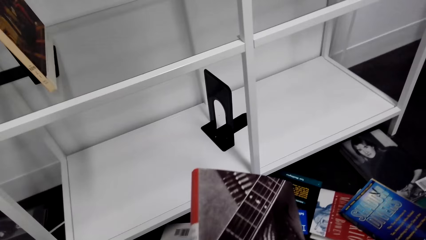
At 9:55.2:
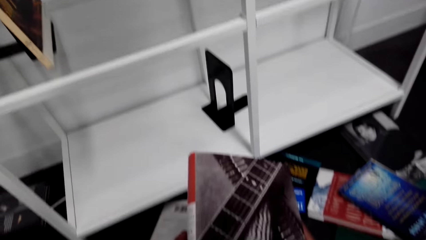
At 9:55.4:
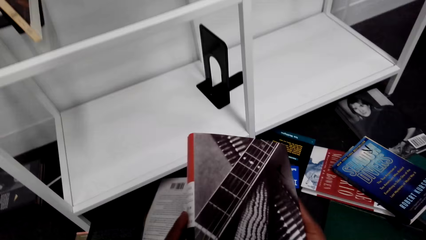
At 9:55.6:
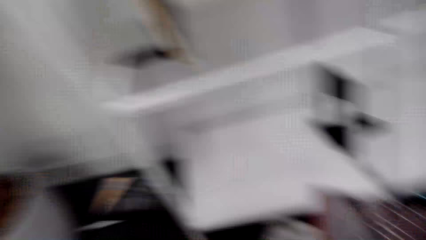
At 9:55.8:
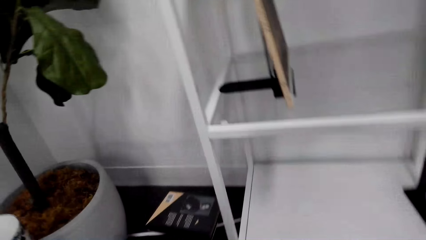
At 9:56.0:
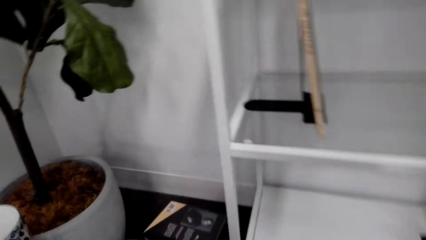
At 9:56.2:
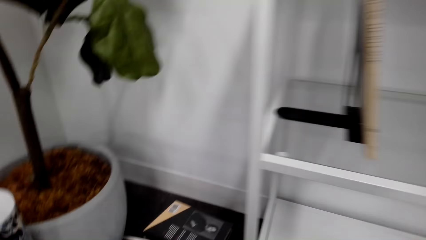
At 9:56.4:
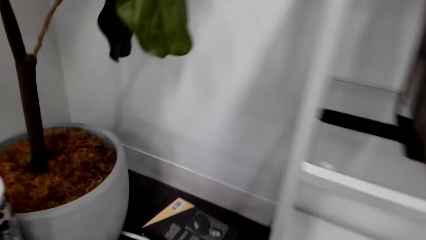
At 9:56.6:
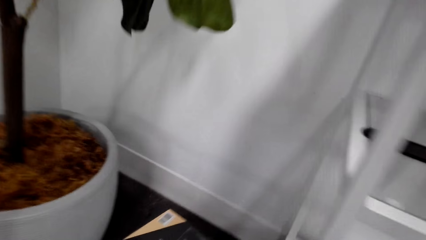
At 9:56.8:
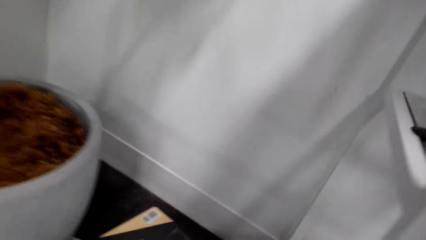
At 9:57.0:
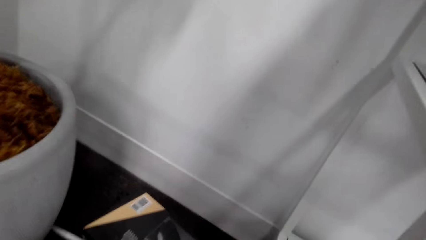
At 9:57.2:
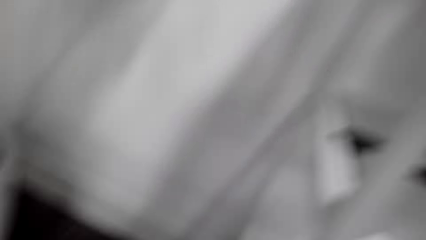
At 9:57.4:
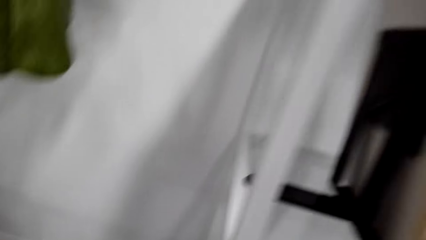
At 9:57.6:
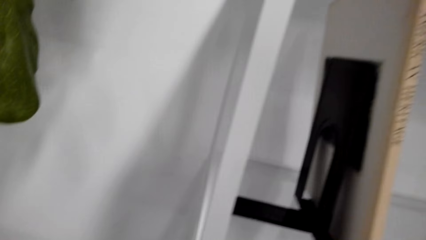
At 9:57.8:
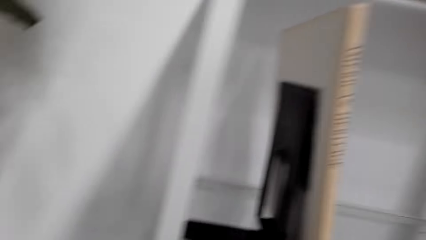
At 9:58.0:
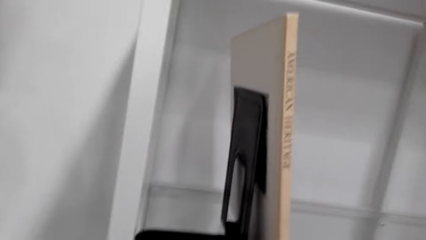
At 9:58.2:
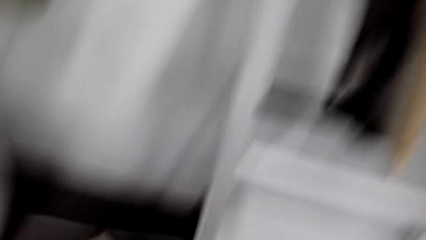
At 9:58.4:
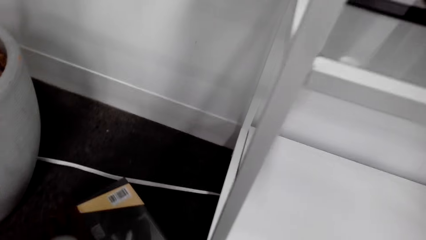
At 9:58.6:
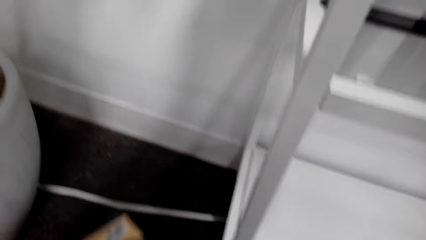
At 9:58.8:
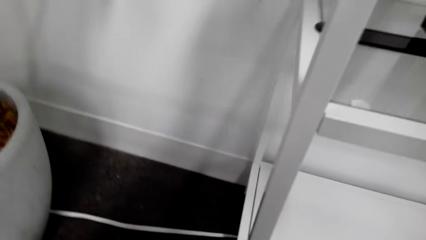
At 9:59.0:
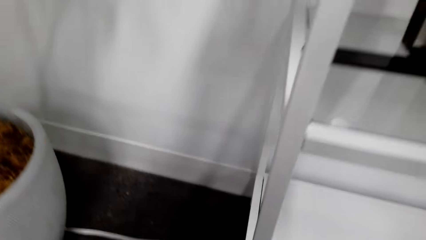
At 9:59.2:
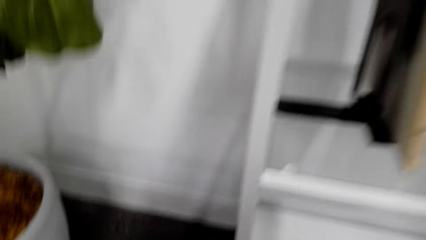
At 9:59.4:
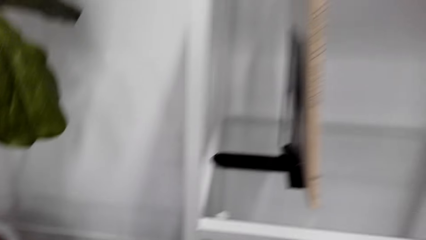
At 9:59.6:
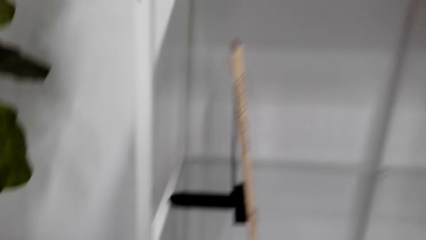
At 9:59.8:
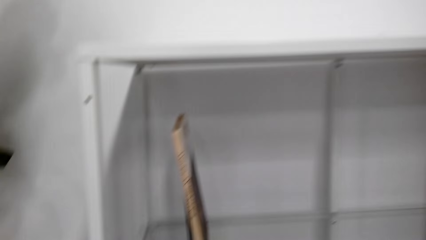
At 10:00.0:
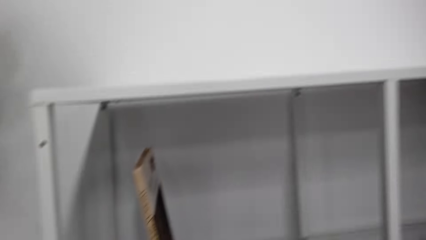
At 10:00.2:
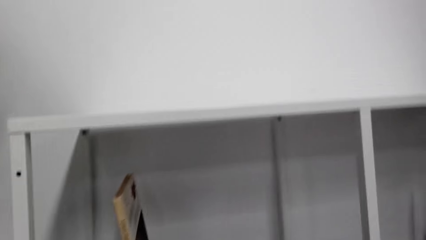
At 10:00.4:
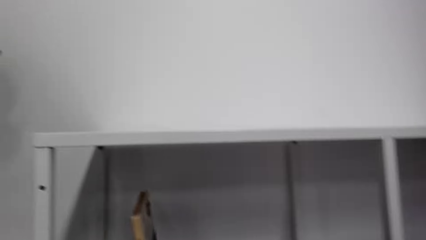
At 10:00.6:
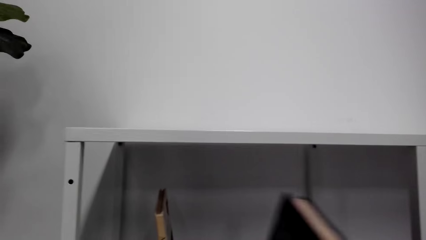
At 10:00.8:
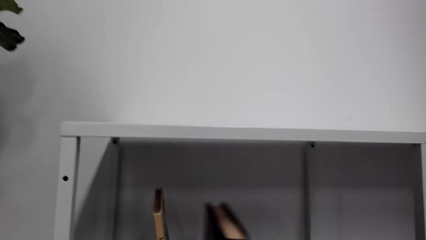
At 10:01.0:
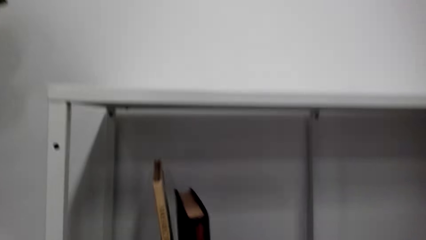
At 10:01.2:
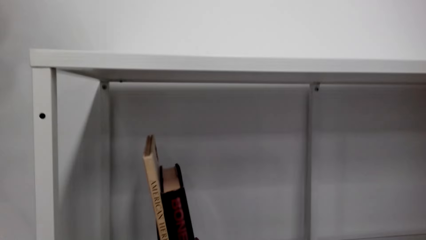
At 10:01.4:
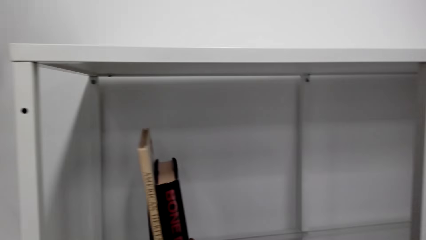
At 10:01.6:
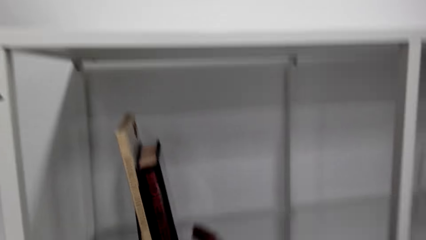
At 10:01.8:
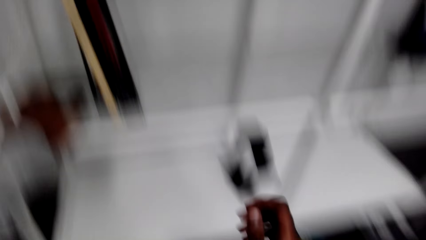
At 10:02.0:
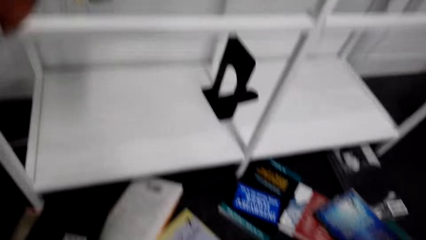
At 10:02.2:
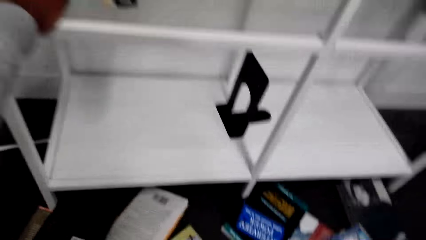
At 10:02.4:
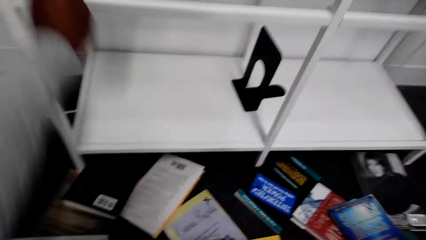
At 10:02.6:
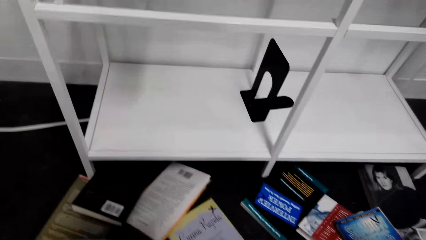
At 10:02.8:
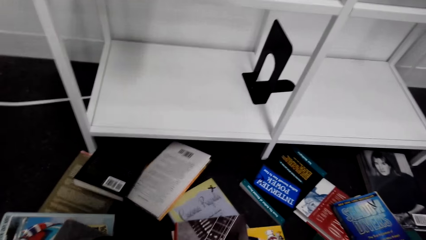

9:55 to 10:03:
The camera wearer stares at the book. They pick some books from the floor. They put the book on the shelf.

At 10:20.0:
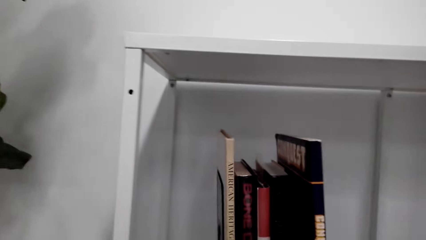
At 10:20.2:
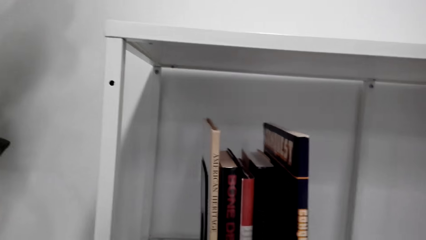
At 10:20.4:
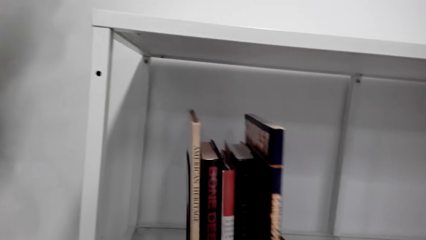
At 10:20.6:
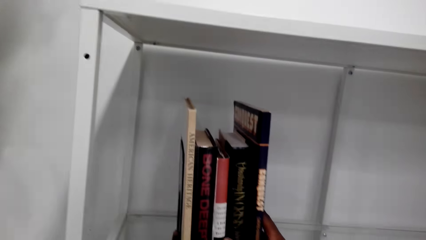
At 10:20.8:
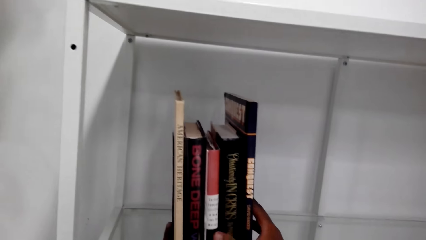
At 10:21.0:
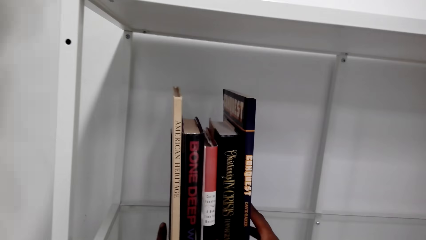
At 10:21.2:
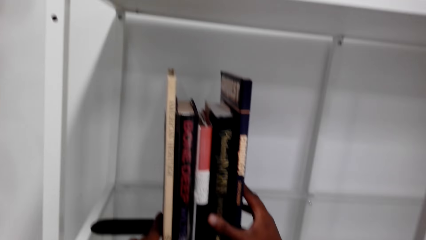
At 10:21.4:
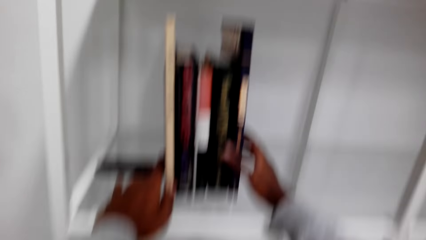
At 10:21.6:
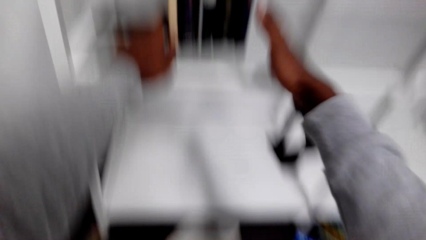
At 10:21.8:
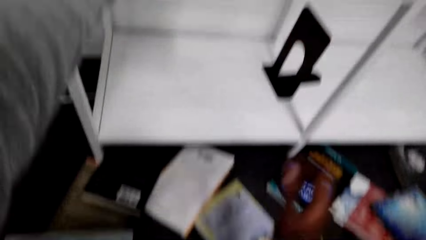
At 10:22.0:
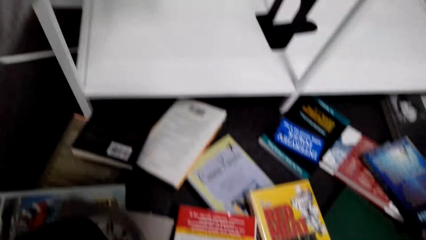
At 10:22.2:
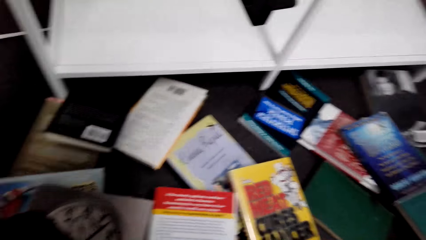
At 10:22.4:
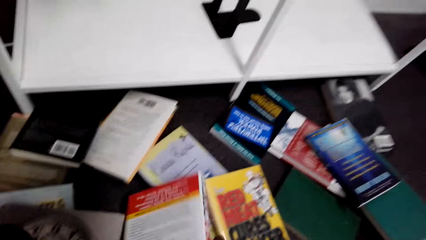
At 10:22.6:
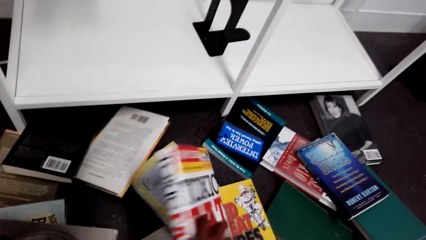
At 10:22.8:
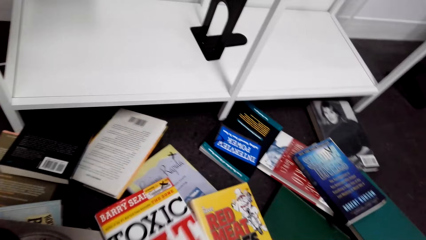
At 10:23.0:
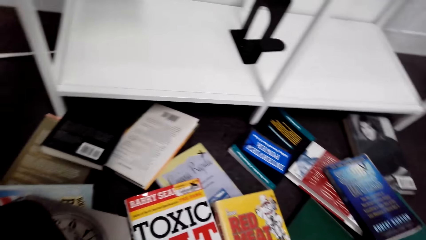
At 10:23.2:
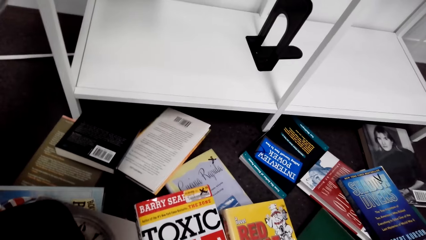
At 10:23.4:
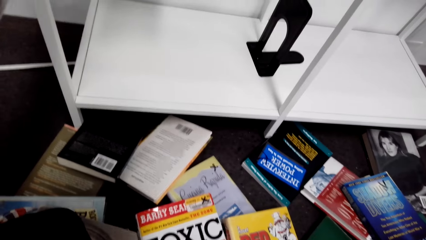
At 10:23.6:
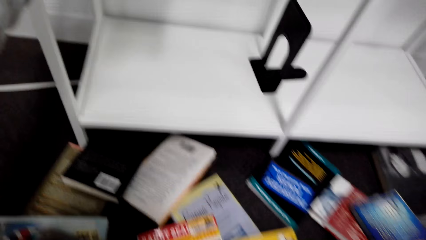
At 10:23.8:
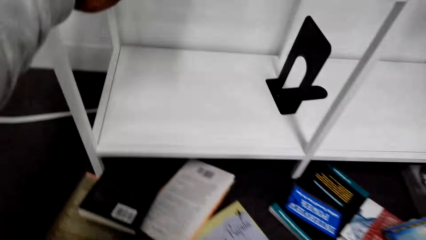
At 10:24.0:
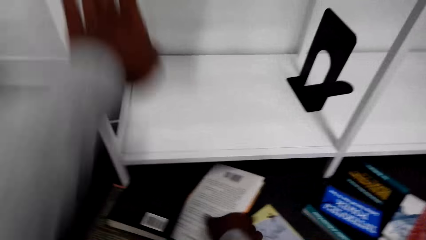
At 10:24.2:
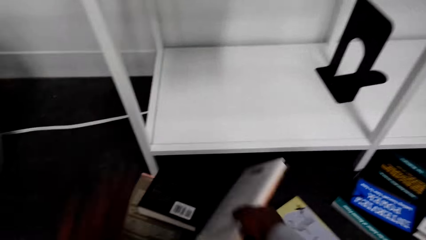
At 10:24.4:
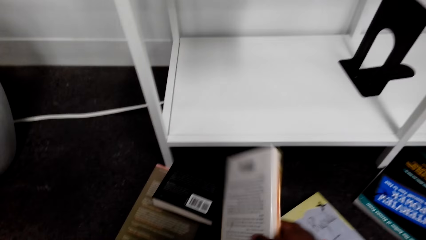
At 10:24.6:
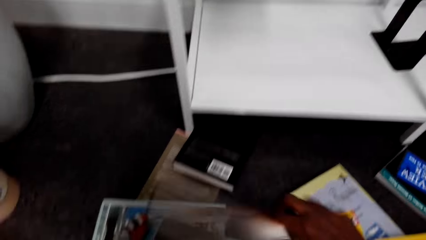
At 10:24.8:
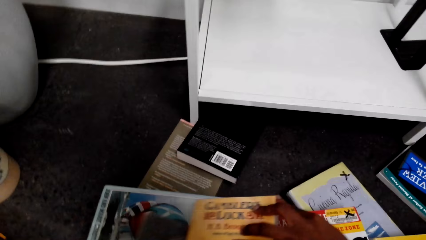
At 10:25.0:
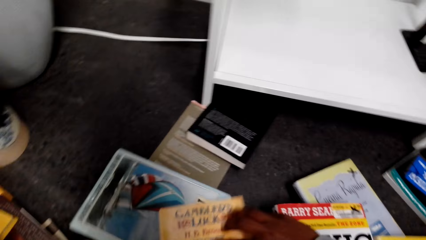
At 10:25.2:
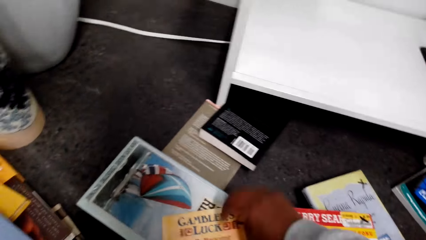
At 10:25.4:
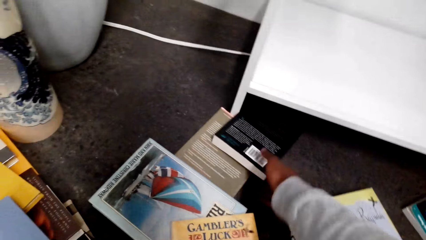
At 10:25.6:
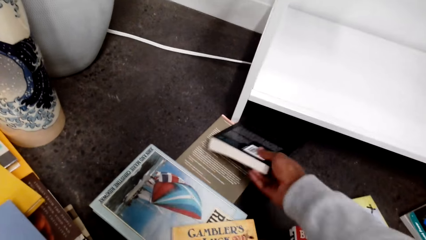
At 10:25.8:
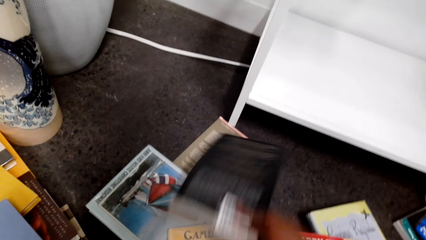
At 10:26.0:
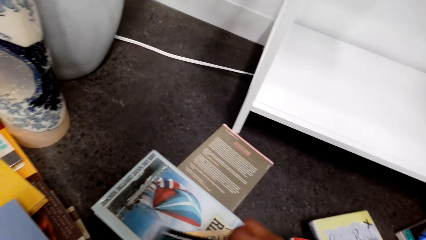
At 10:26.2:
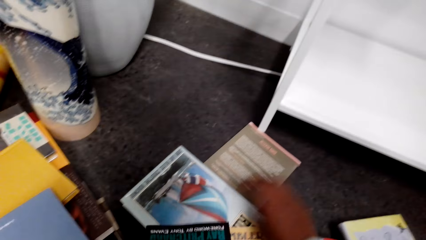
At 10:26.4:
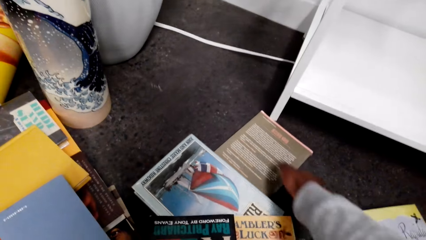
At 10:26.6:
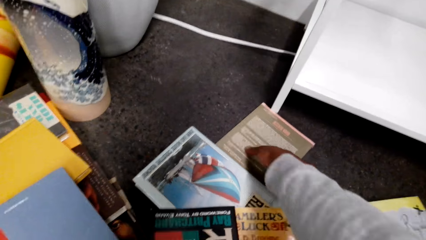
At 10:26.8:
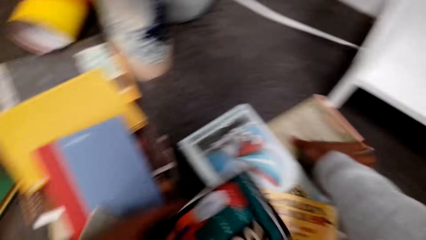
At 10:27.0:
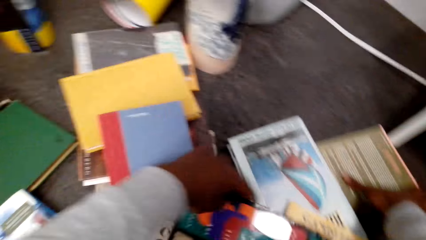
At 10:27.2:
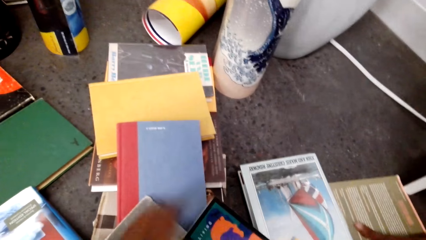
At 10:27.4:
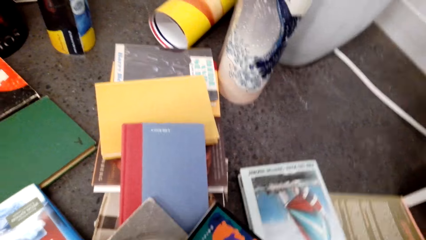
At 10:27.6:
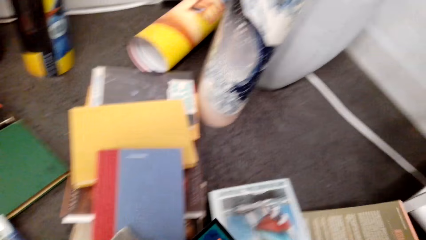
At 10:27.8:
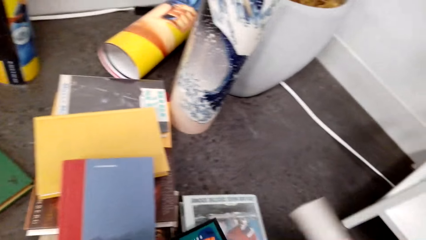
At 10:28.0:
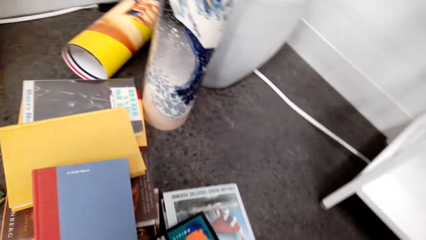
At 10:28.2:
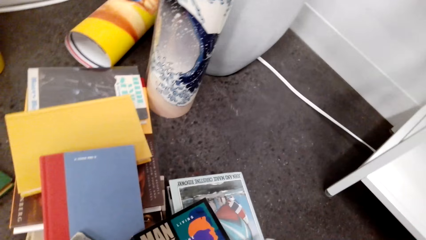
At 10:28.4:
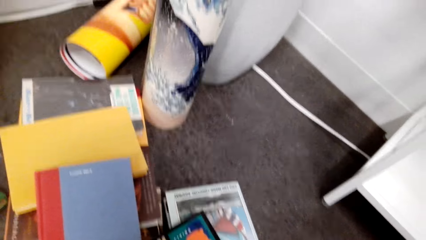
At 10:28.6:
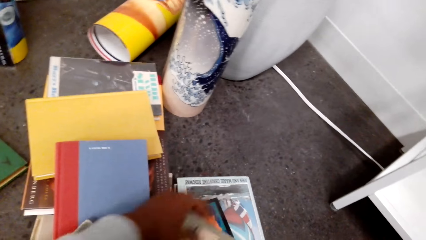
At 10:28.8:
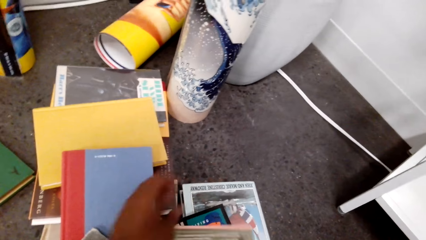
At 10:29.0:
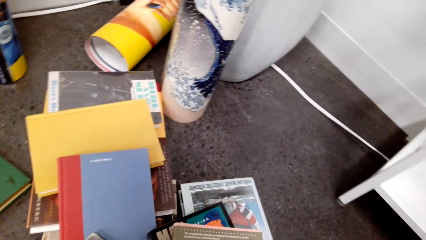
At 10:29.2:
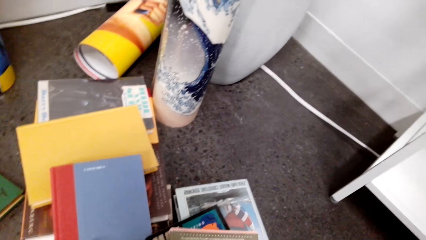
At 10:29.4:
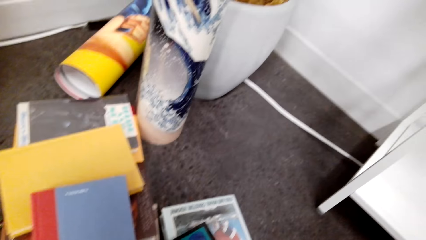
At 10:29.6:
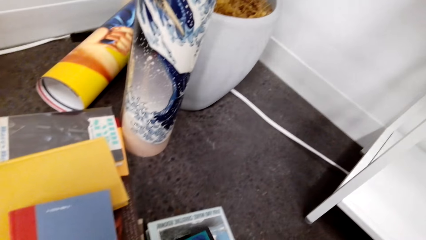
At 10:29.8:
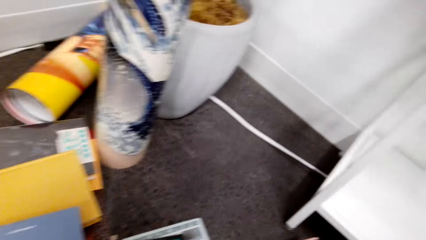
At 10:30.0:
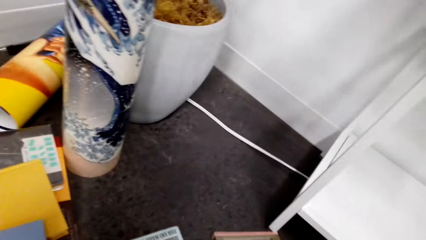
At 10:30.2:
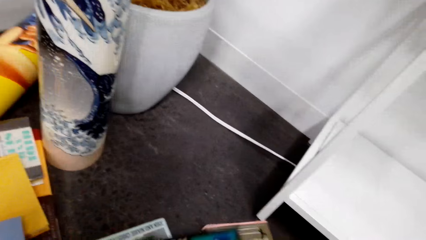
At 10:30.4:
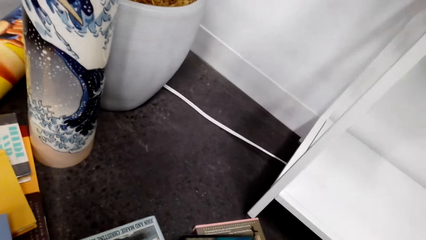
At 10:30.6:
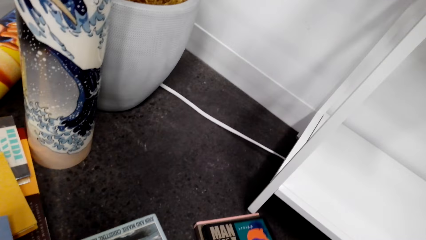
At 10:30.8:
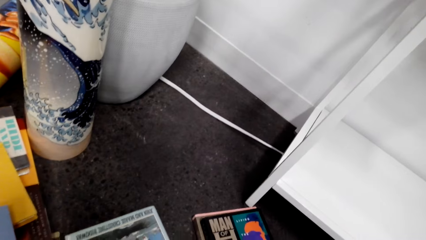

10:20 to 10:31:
The camera wearer looks at the books on the floor. They arrange other books on the floor.
